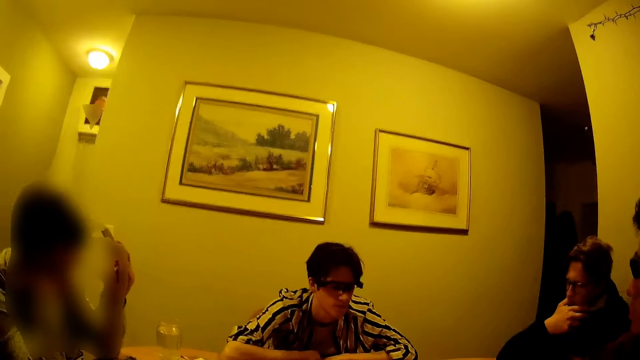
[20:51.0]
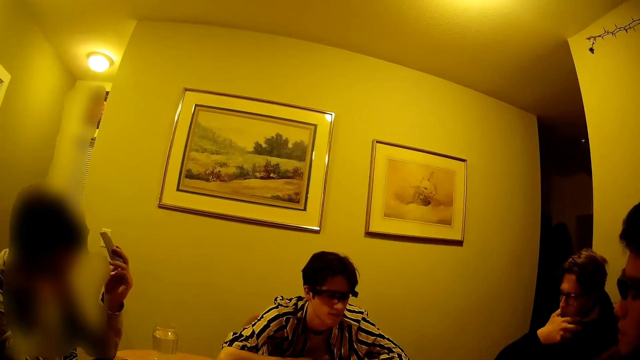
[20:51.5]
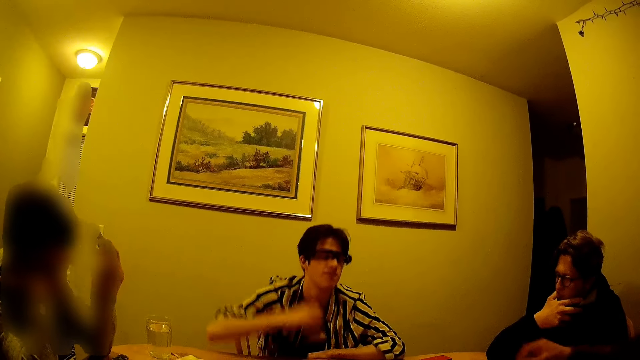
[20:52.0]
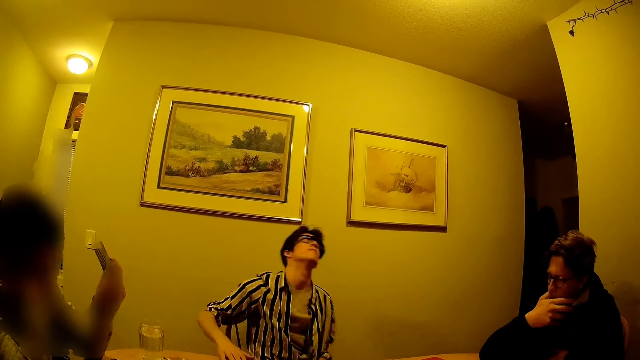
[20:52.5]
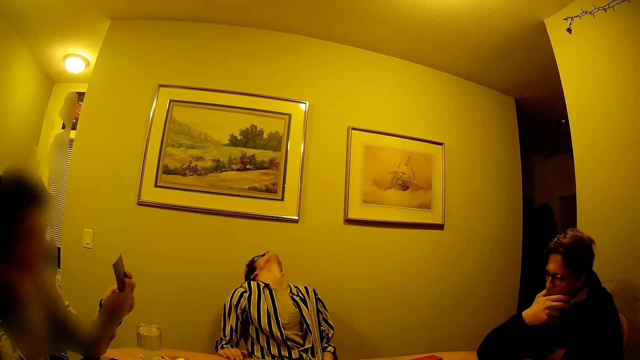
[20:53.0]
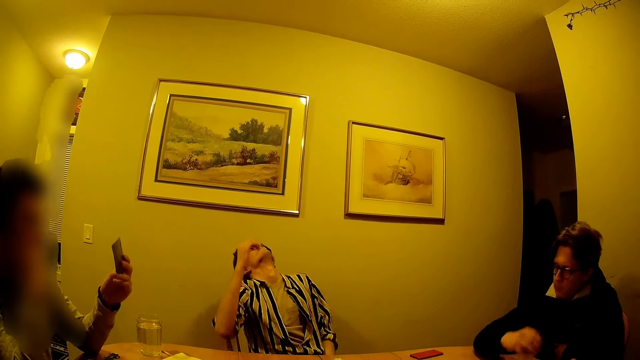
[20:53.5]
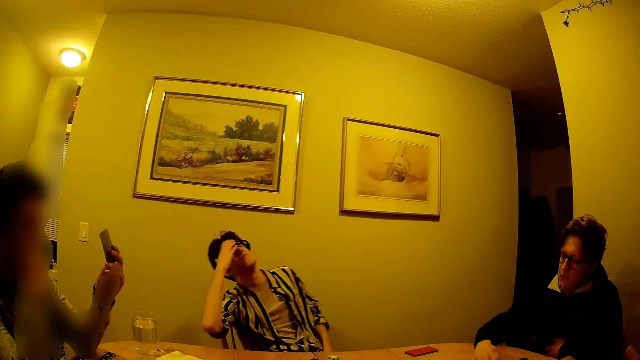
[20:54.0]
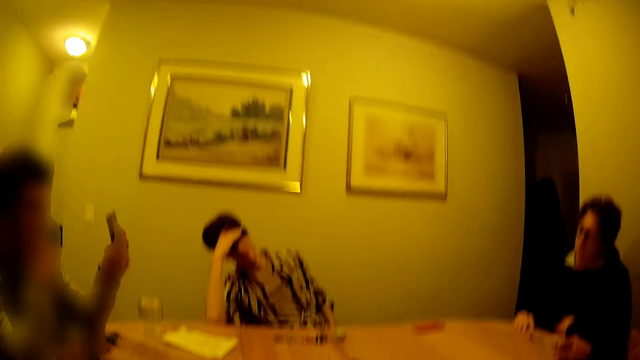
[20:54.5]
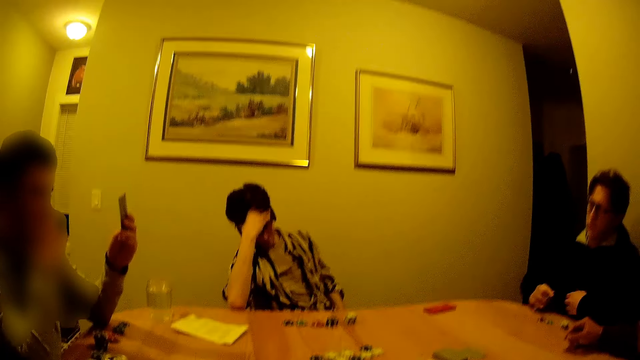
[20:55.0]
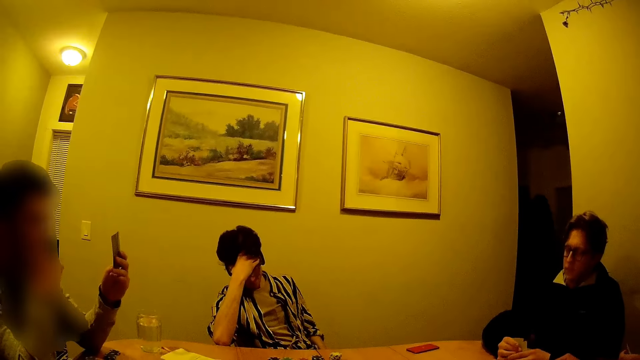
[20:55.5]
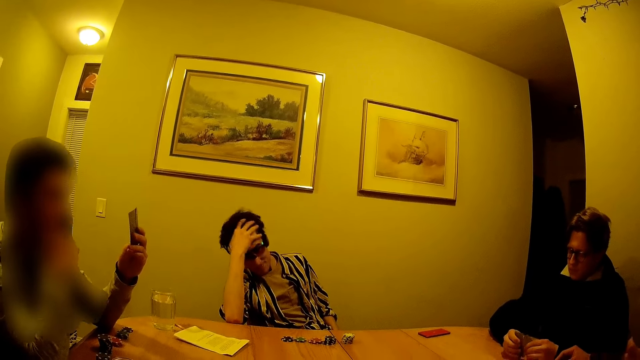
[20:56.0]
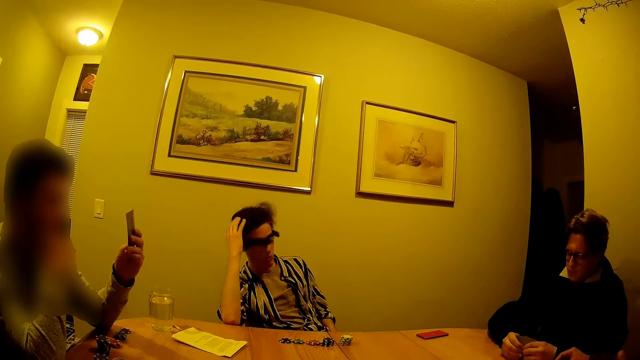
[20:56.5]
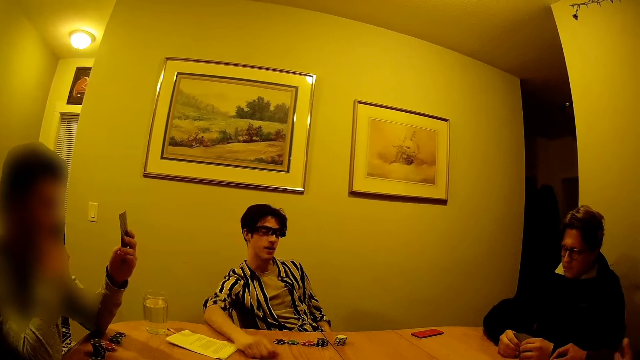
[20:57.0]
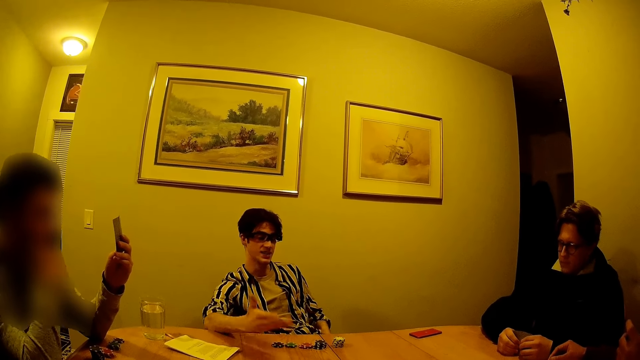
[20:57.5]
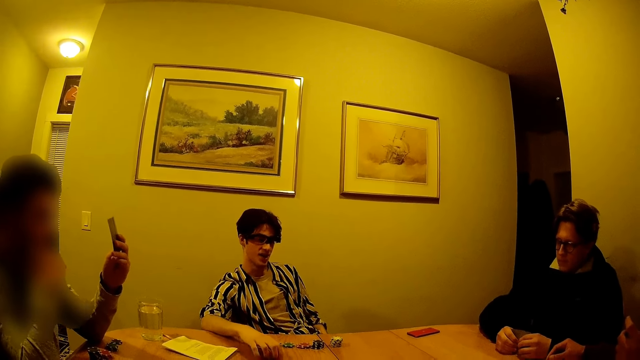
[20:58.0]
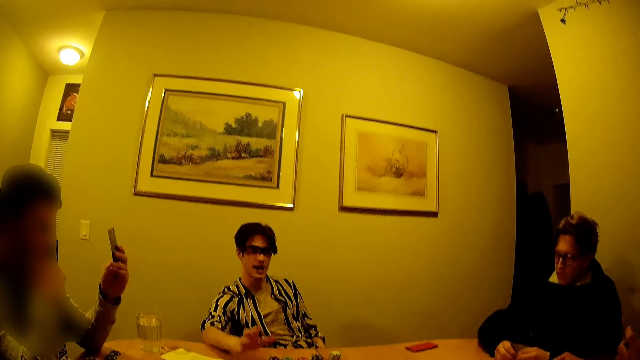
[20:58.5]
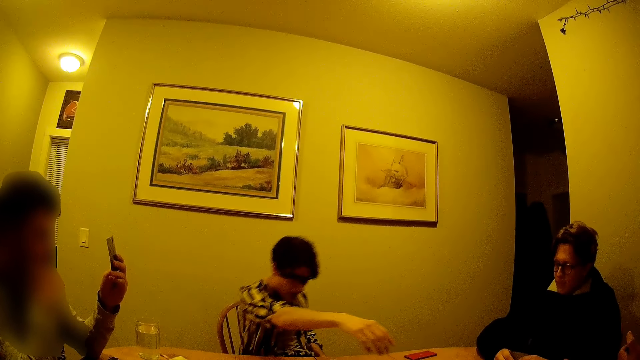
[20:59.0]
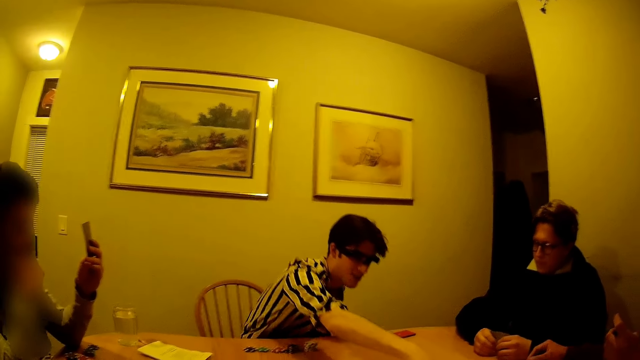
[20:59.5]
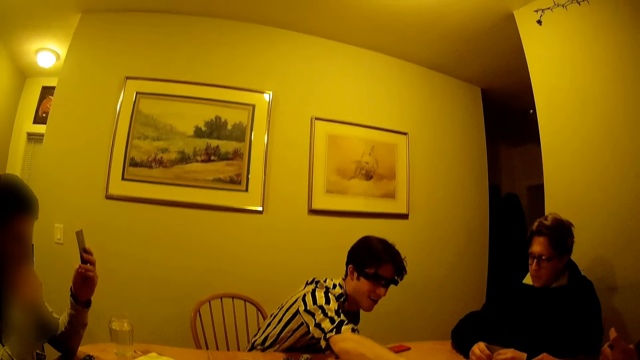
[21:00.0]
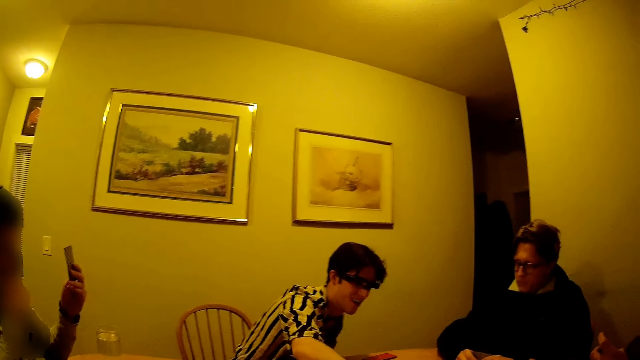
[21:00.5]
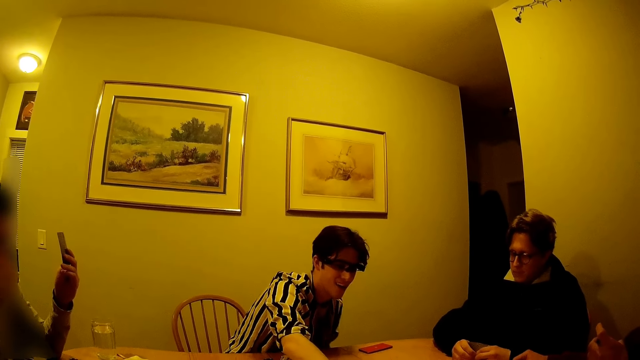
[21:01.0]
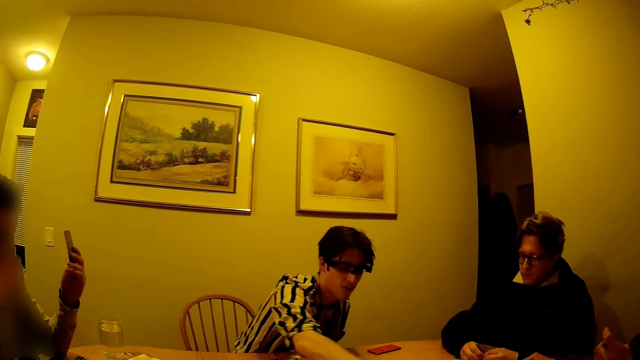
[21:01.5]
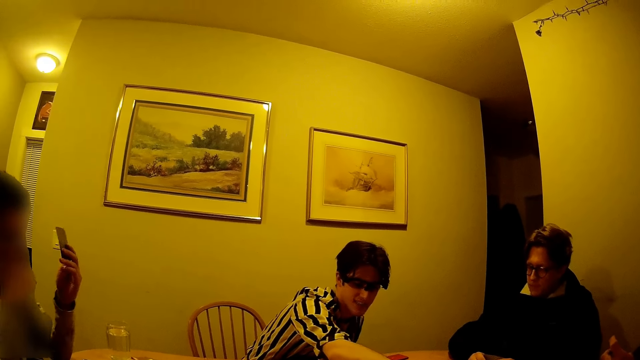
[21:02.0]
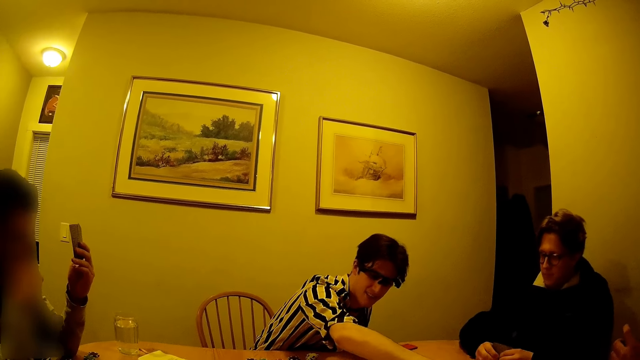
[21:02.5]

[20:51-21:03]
A man picks a card from the table with his right hand. Another man hits his right hand on the table. Another man slides a card towards himself with his right hand, picks the card from the table with his right hand, and holds the cards with both hands.

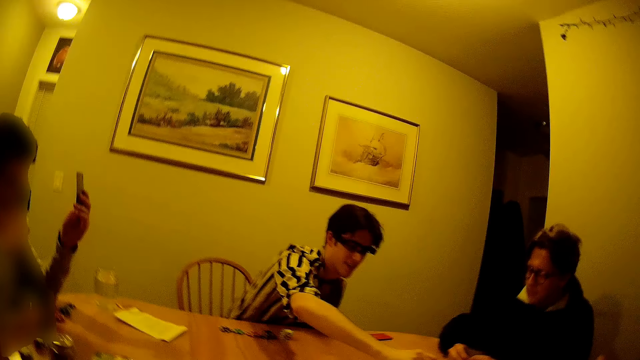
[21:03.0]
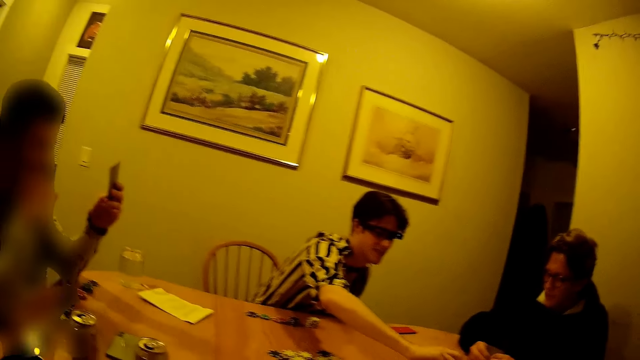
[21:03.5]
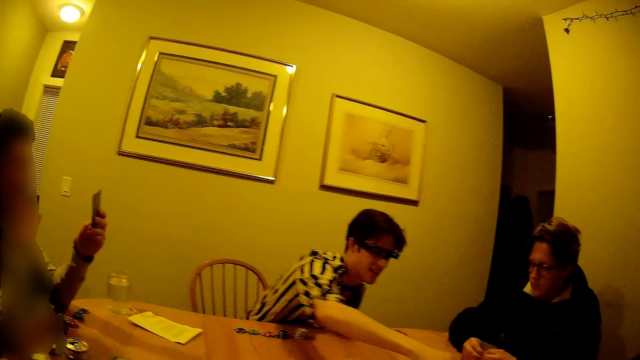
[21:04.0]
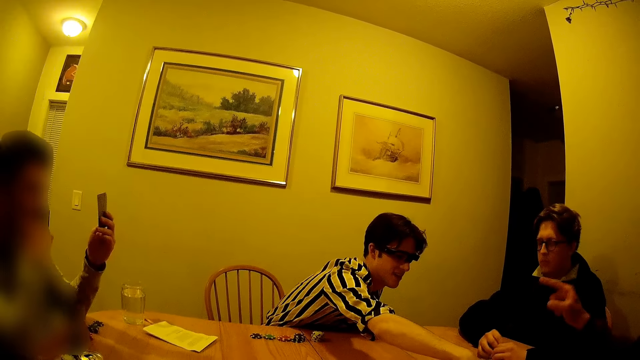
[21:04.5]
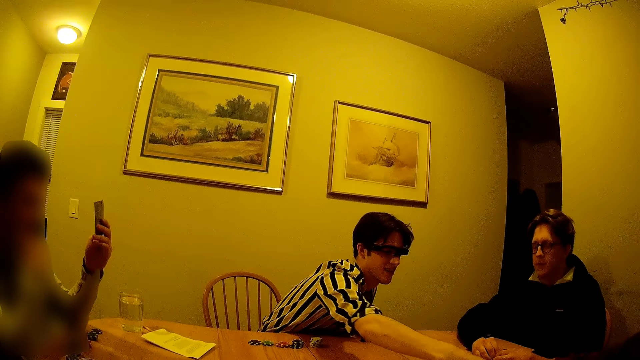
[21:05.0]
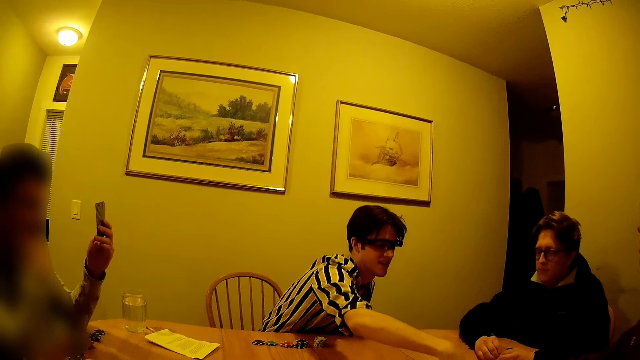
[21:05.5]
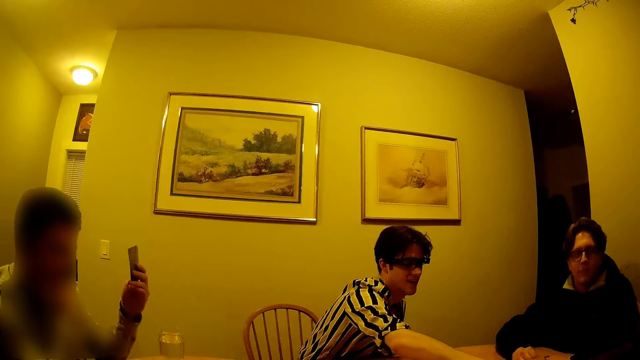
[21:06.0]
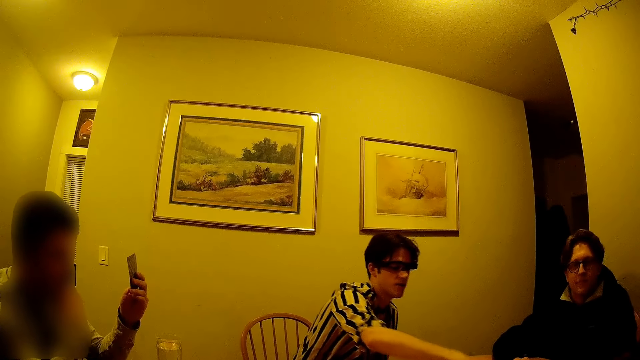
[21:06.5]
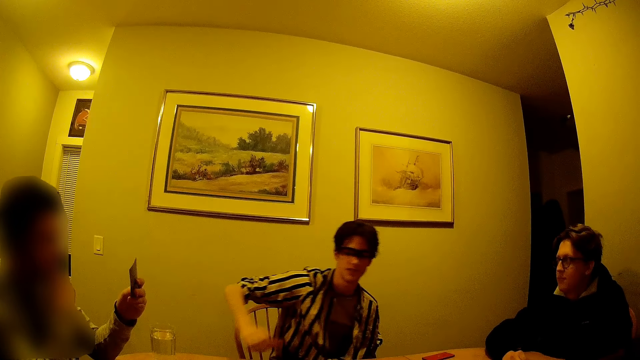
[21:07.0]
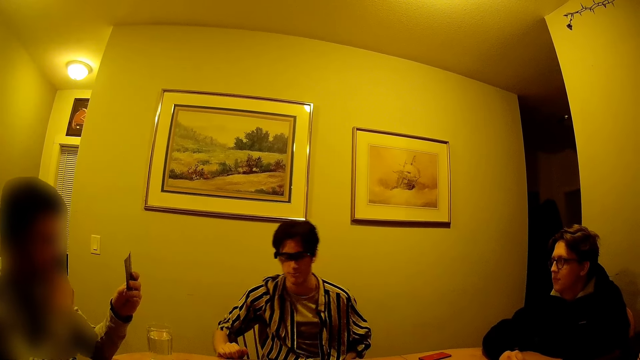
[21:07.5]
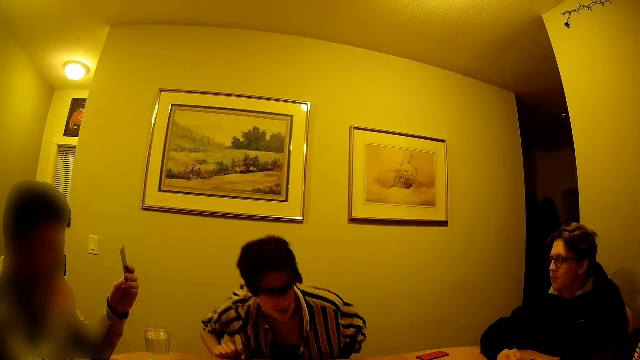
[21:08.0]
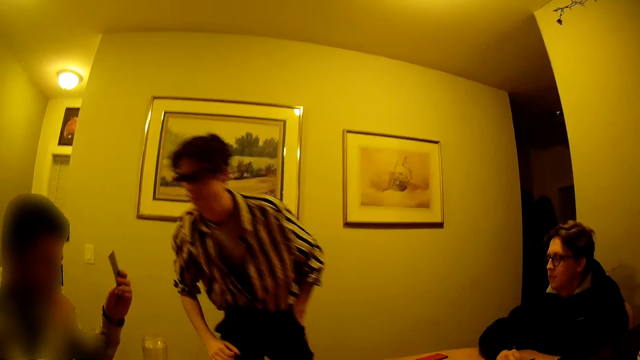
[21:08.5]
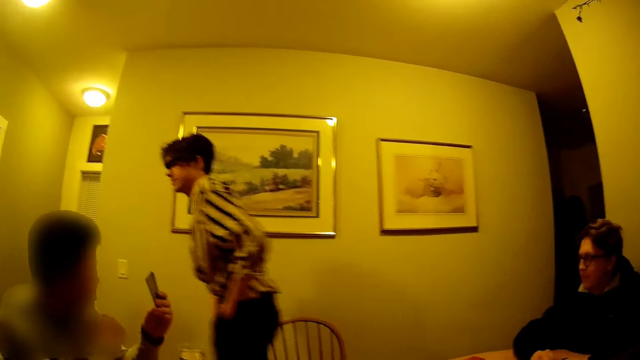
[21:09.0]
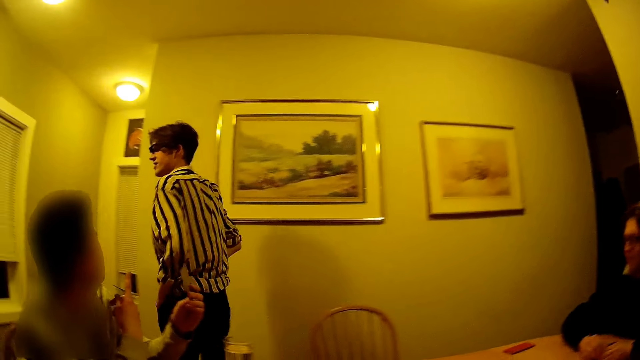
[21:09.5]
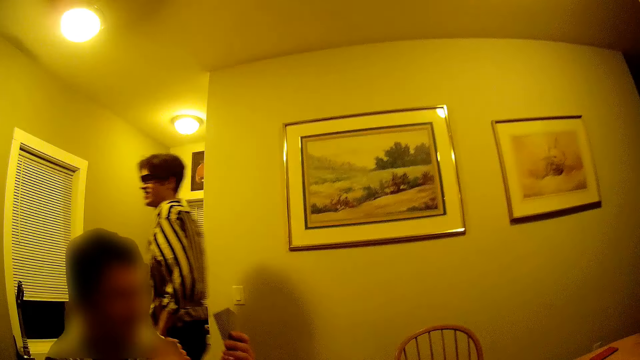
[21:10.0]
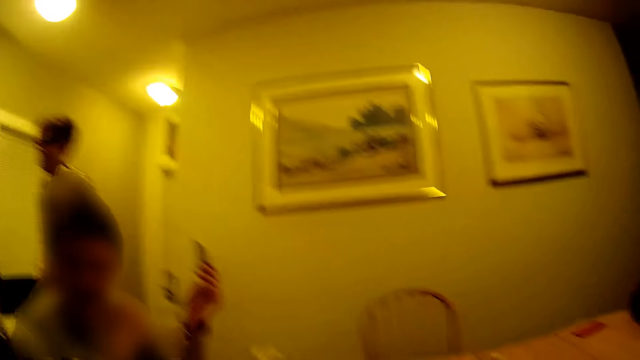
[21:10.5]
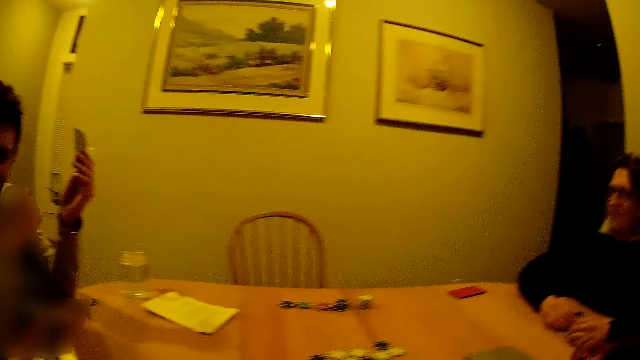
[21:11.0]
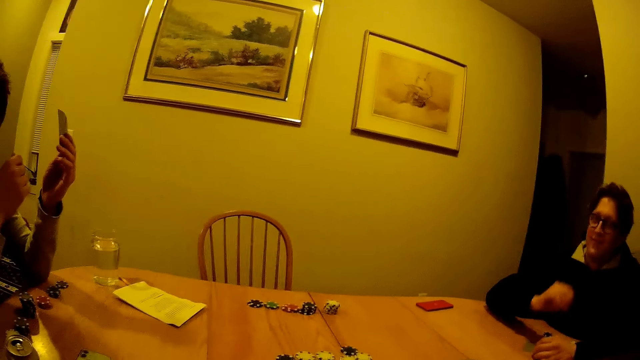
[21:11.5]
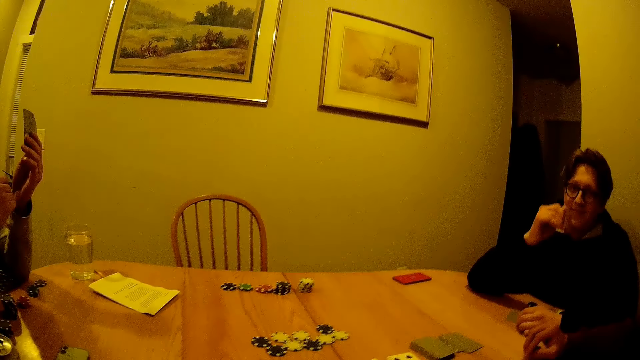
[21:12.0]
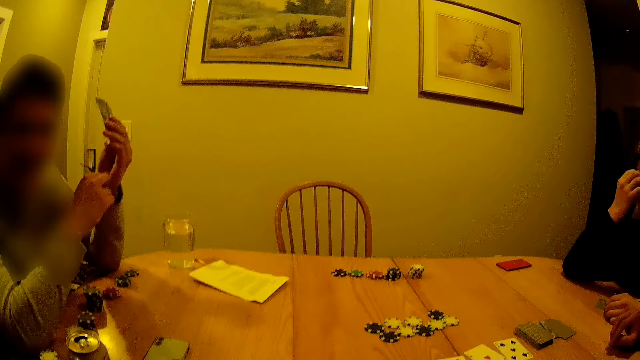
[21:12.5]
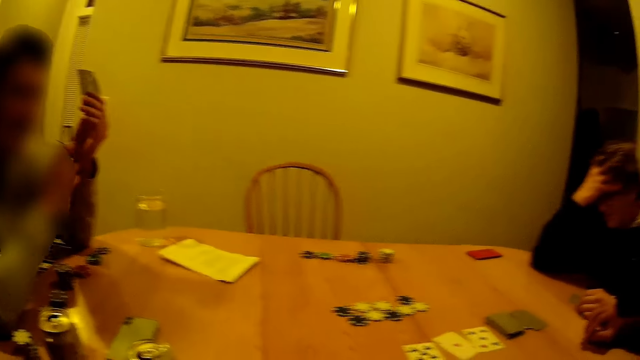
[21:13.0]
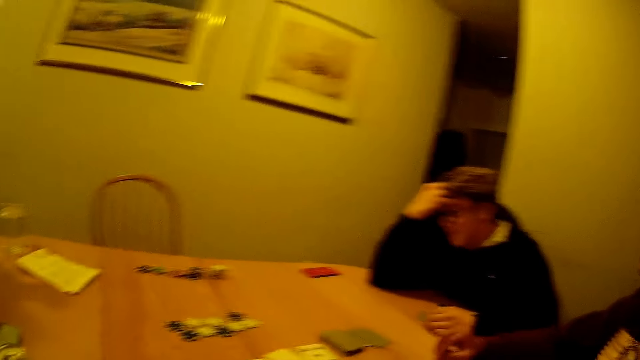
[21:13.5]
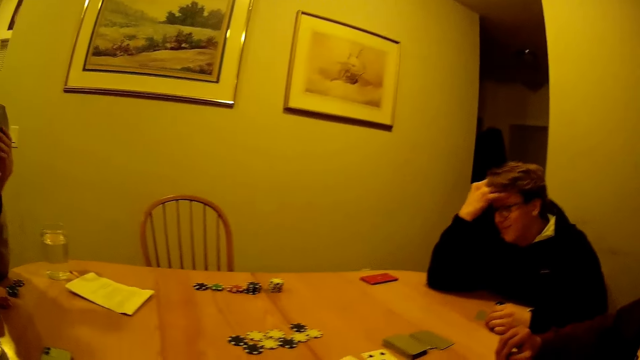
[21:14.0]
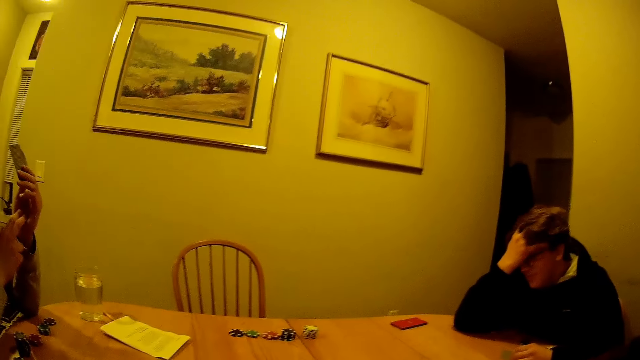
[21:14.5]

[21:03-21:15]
A man leaves the table.
